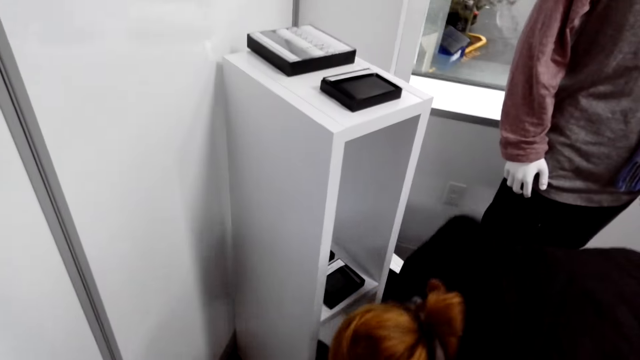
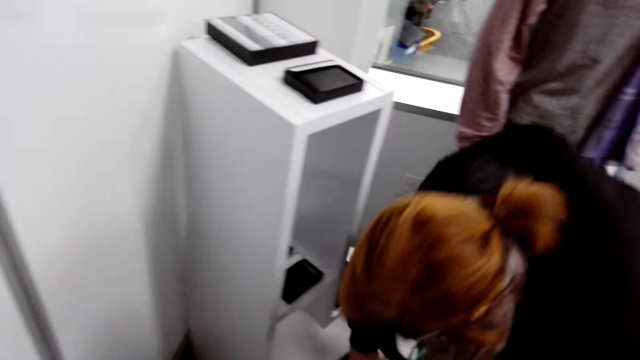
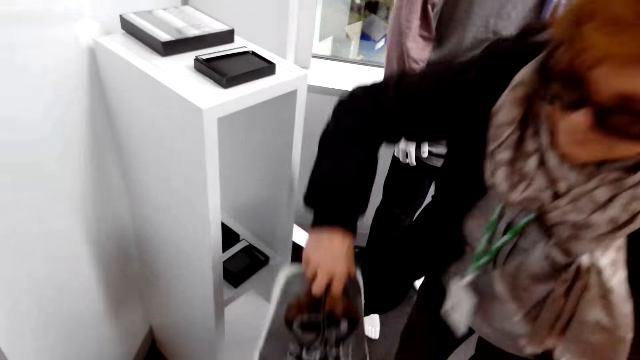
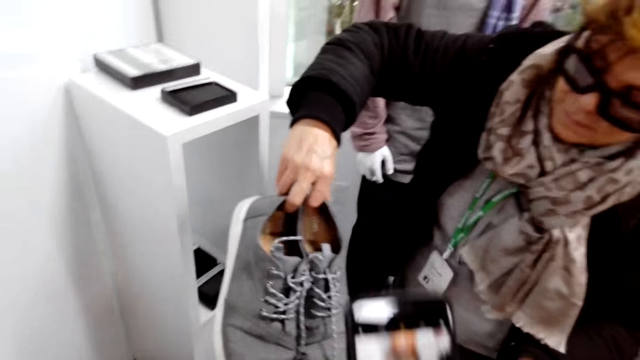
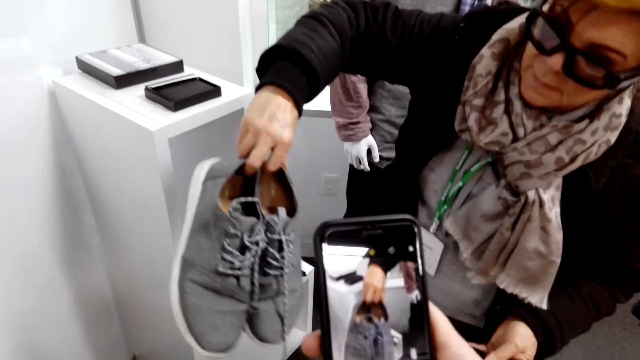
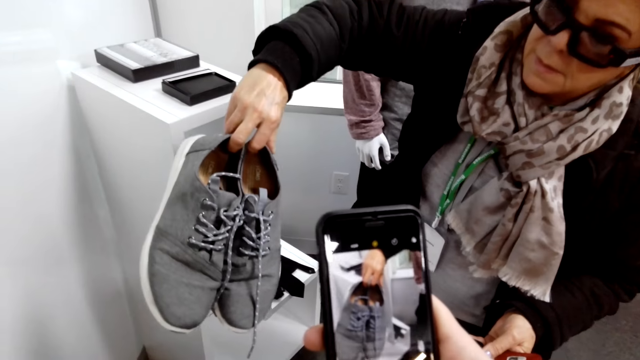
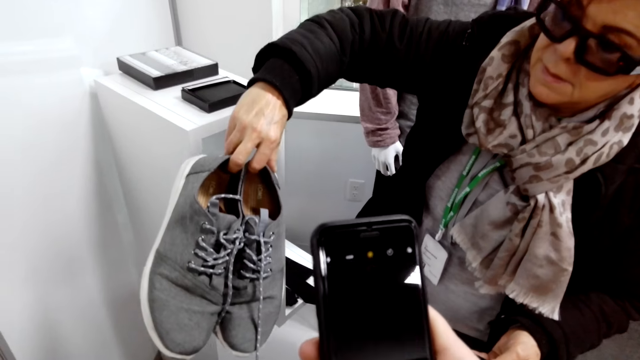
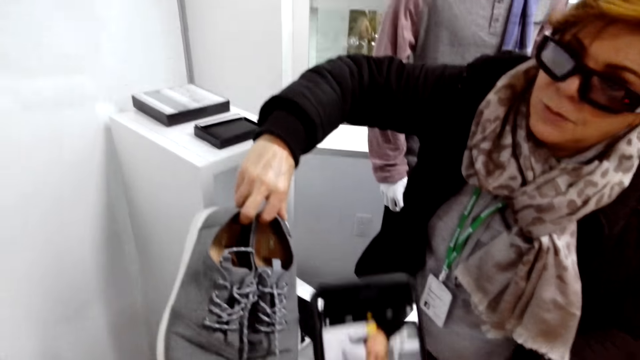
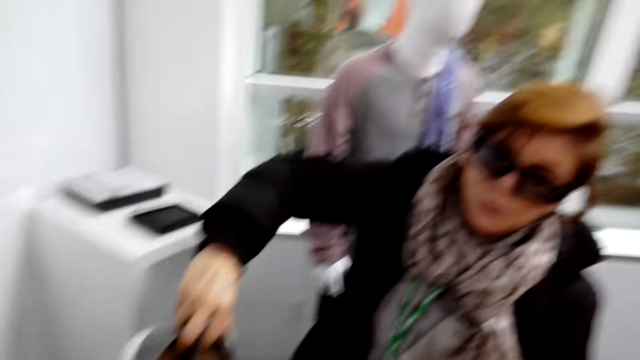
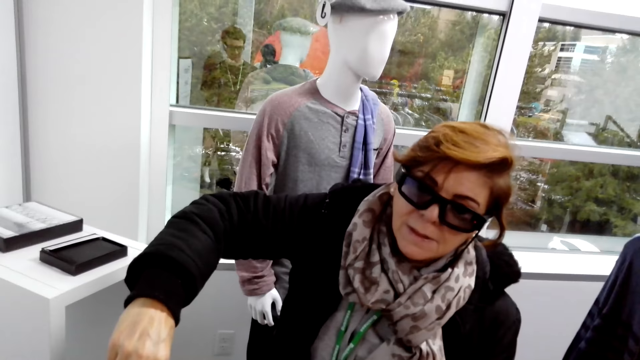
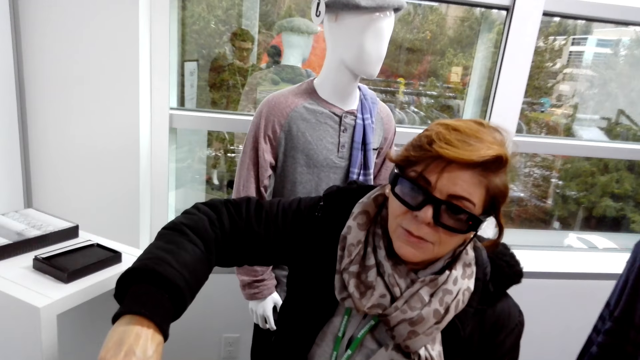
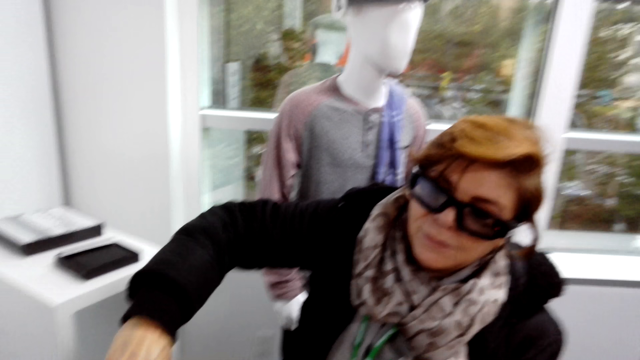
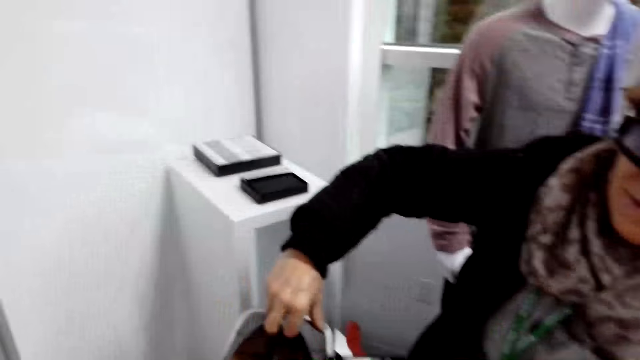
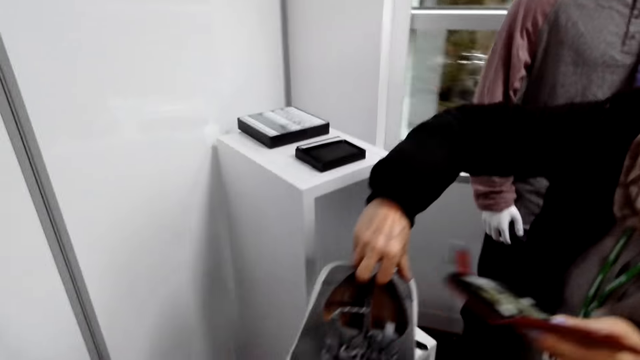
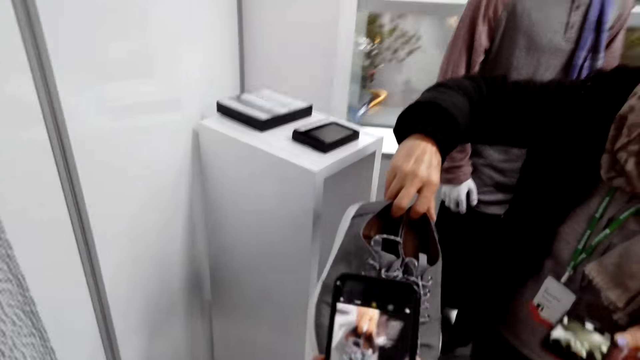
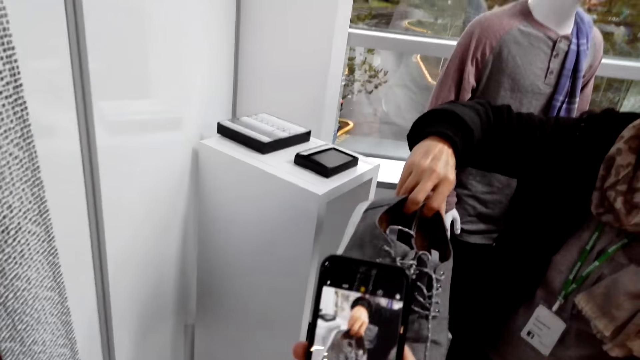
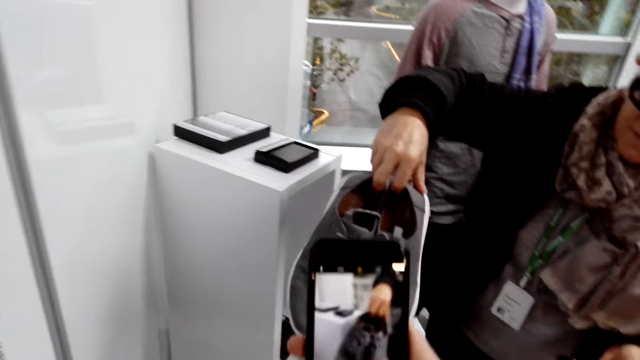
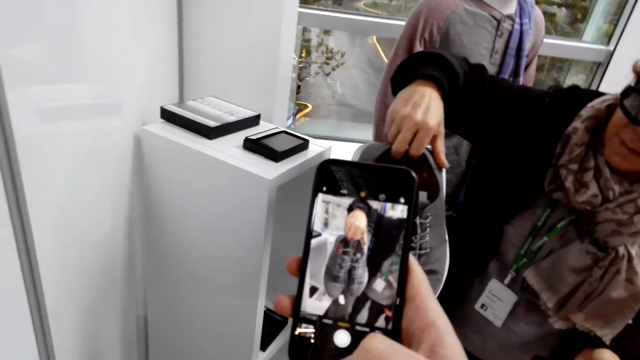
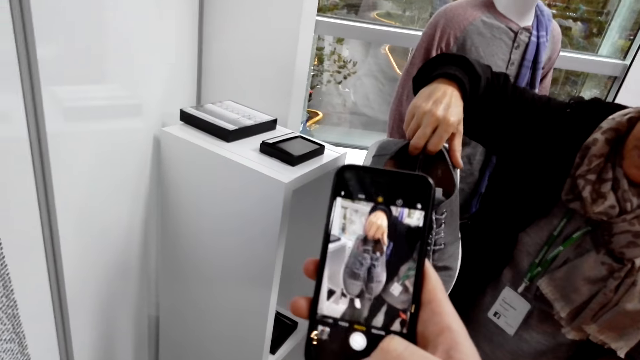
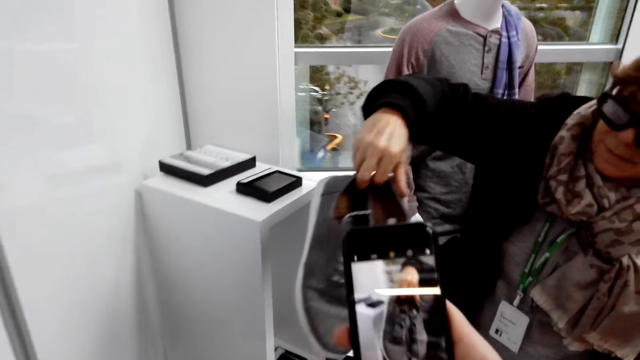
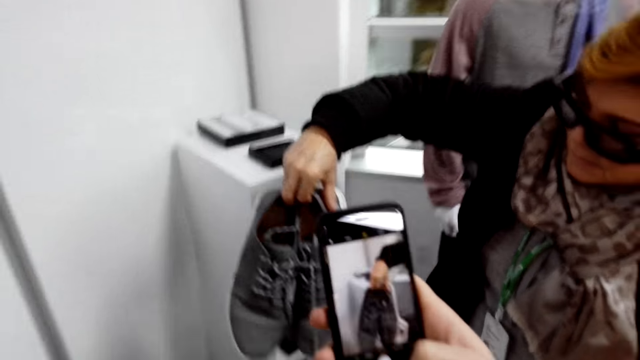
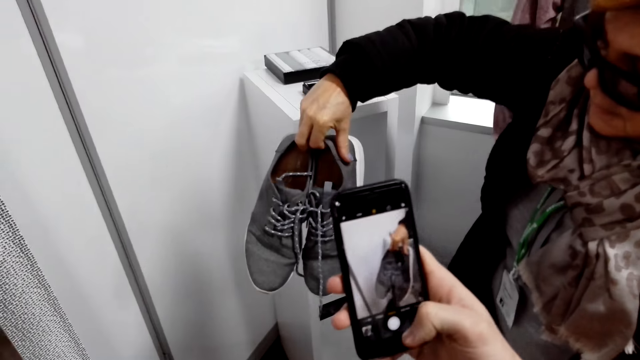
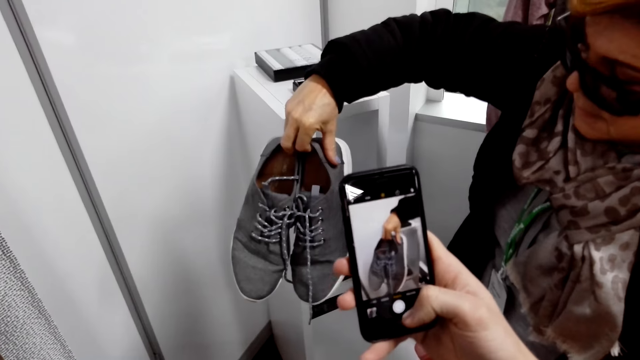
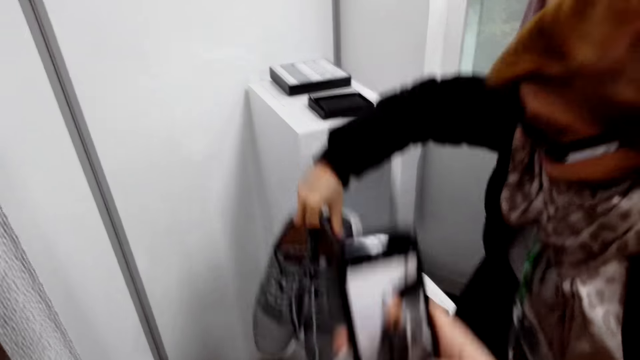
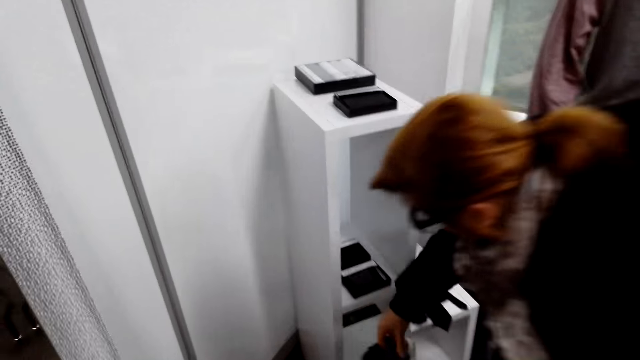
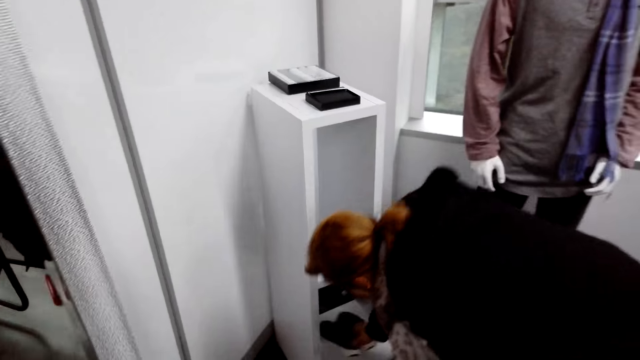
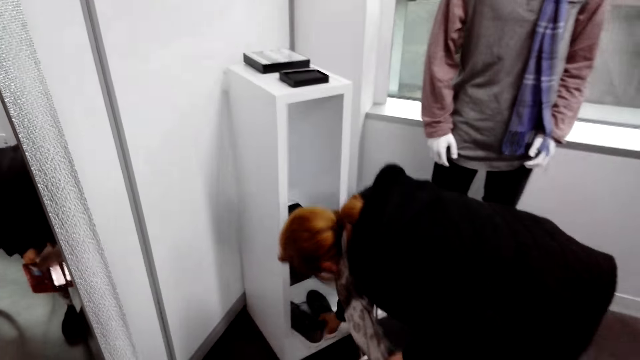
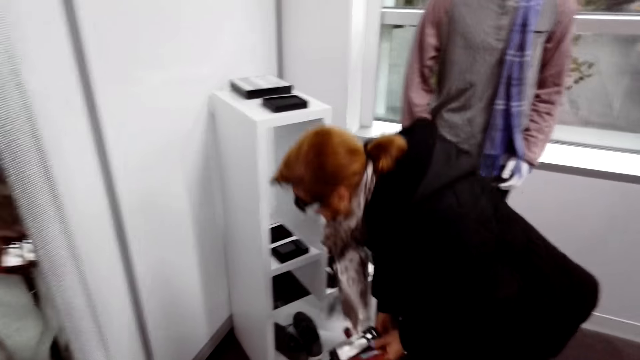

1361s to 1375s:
The woman picks up a pair of shoes. The camera wearer takes the photo of a shoe. They use the phone. They converse with the woman. They hold the shoe. Another woman stares at the camera wearer. The camera wearer looks around. They hold the cellphone. They take a photo of the shoes. The other woman holds a pair of shoes, moves her hand and drops the shoes.

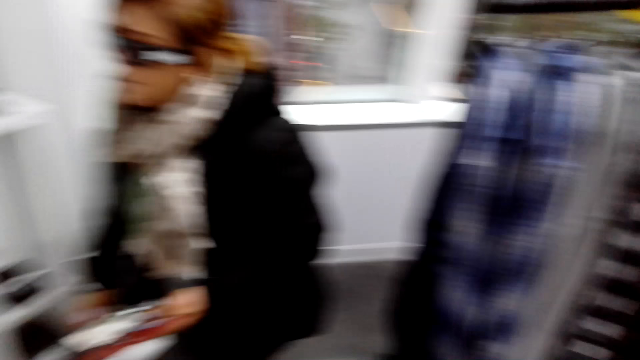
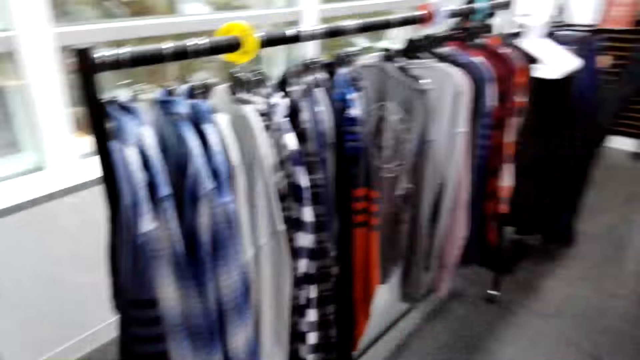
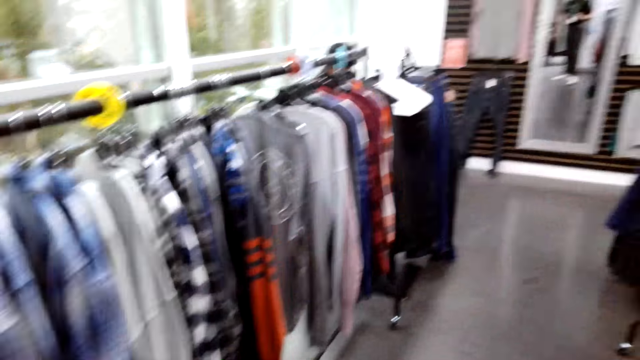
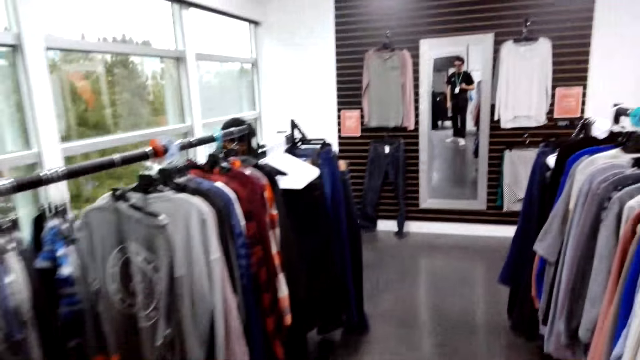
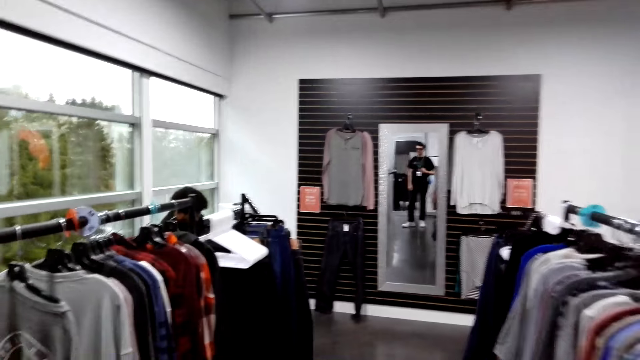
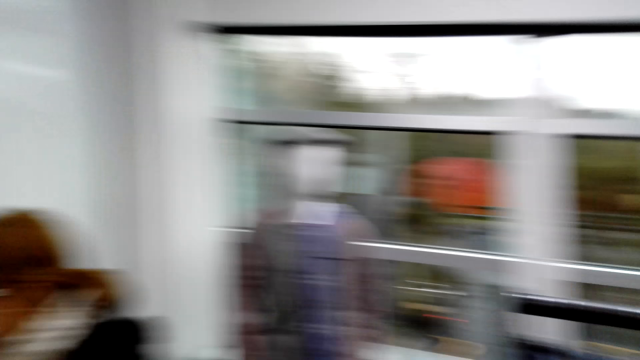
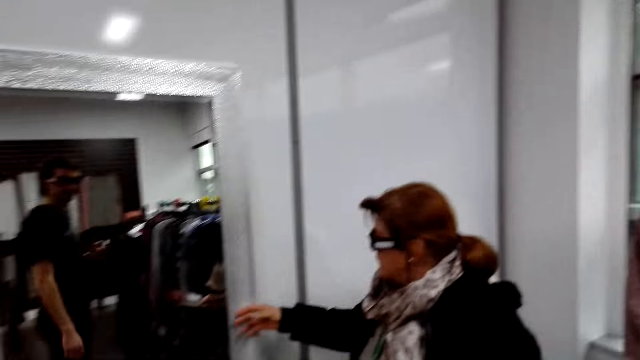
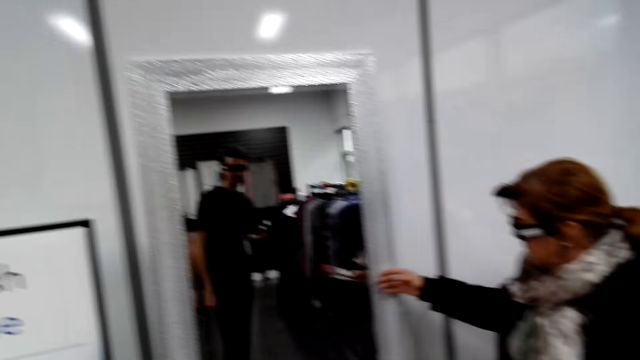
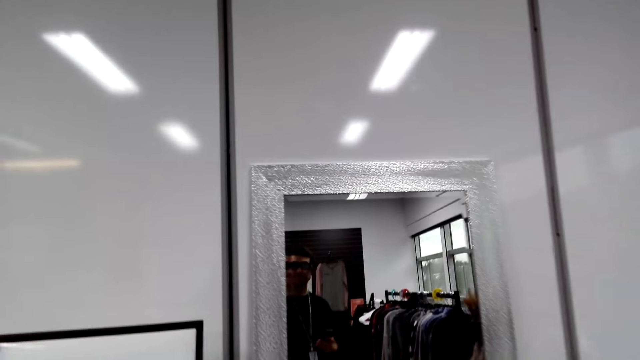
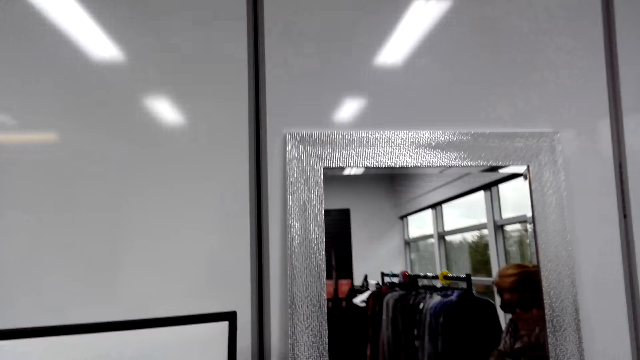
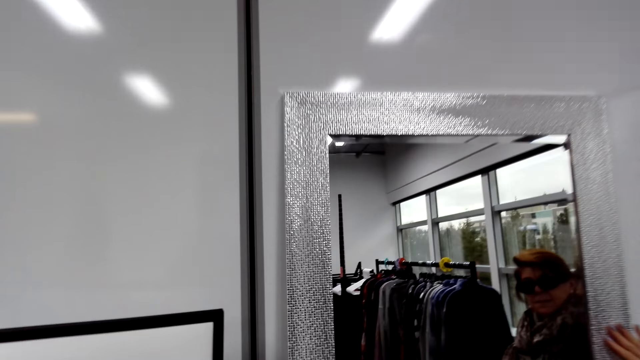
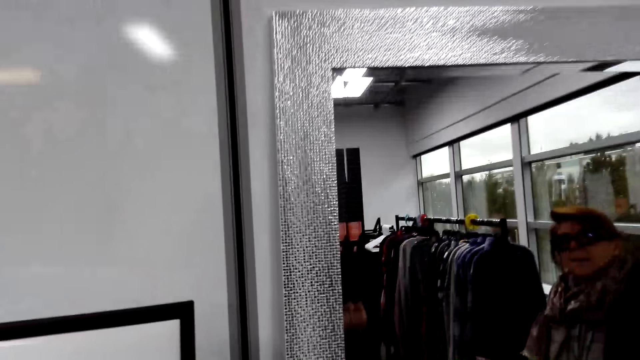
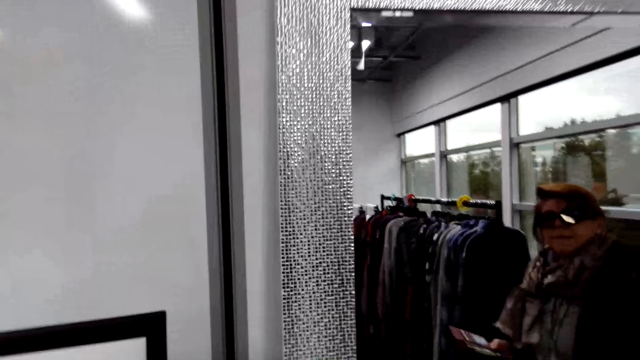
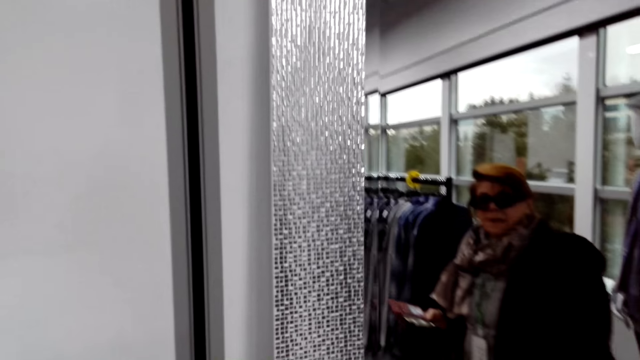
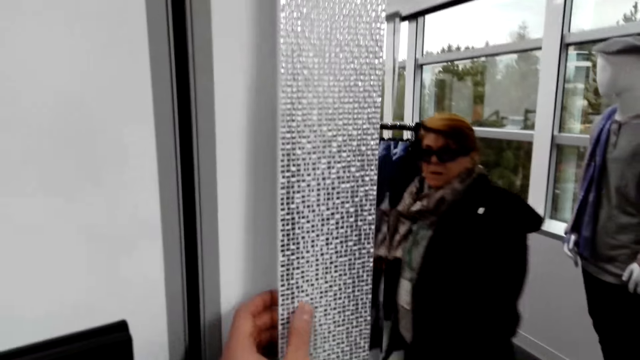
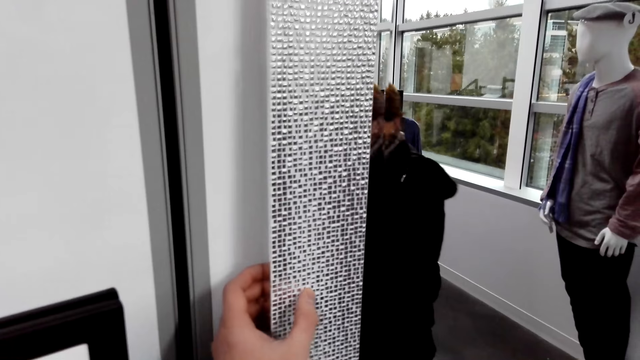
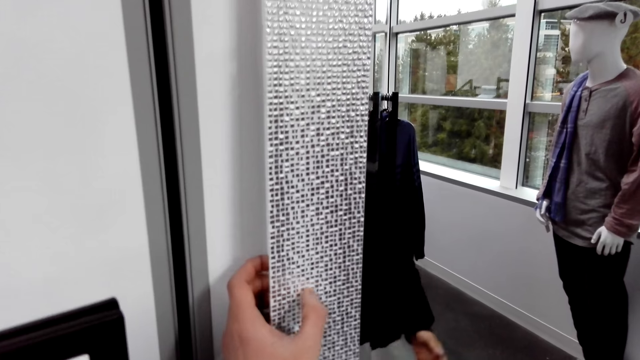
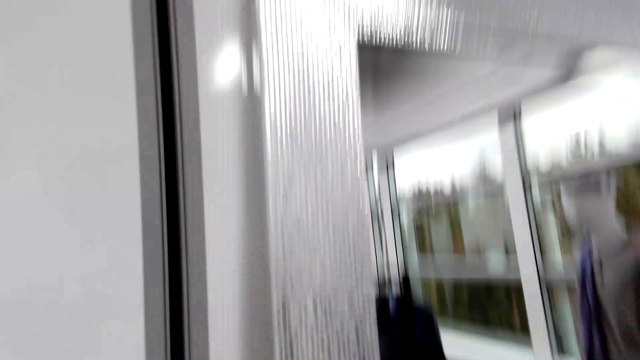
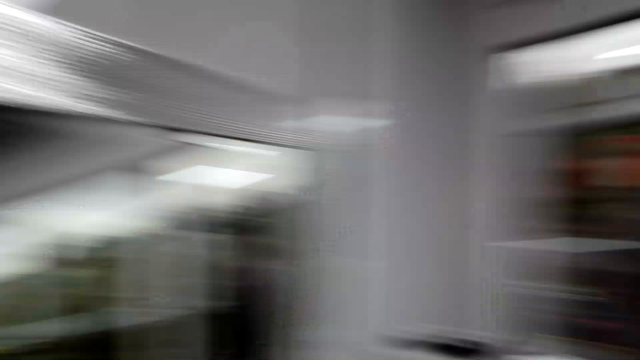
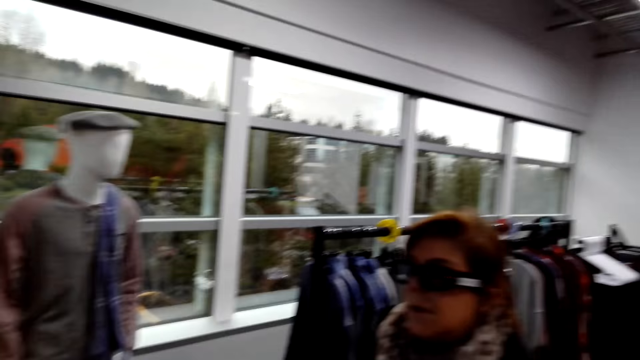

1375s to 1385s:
The camera wearer looks around. They walk around the boutique. They look around. They touch a door post. A woman looks at the mirror. The woman walks around the supermarket. The camera wearer holds the mirror. They turn right.
